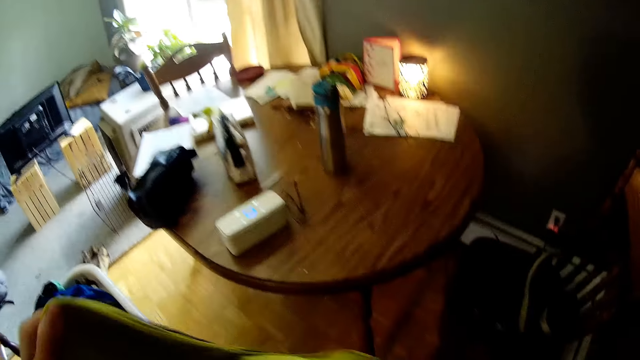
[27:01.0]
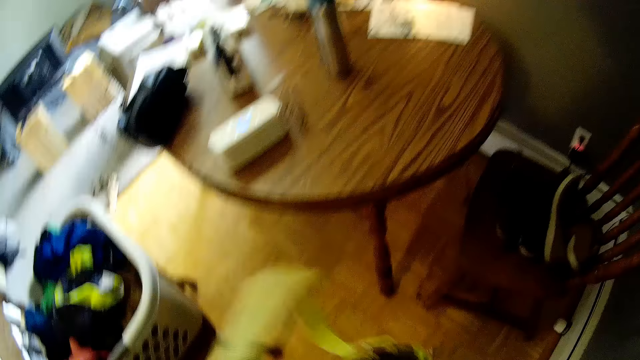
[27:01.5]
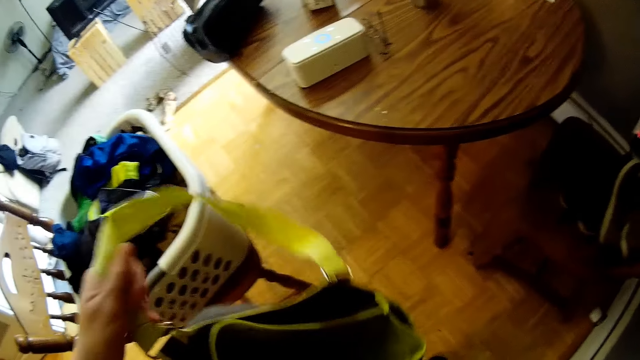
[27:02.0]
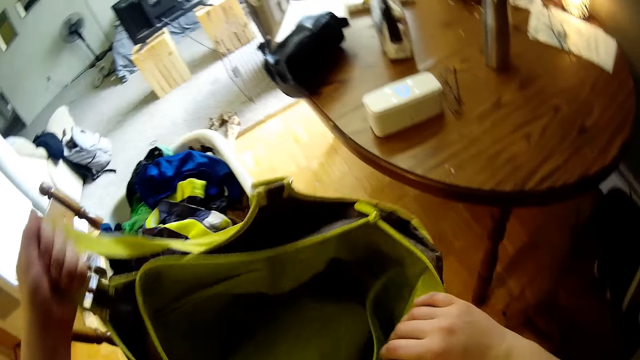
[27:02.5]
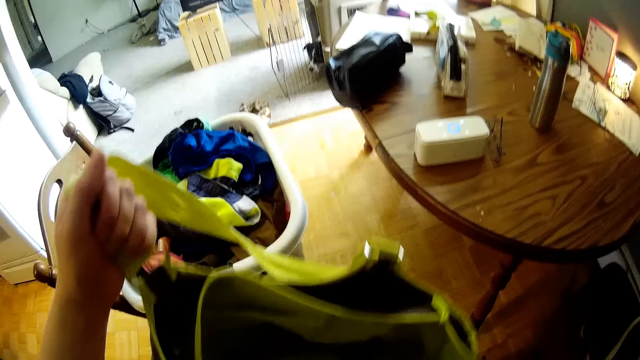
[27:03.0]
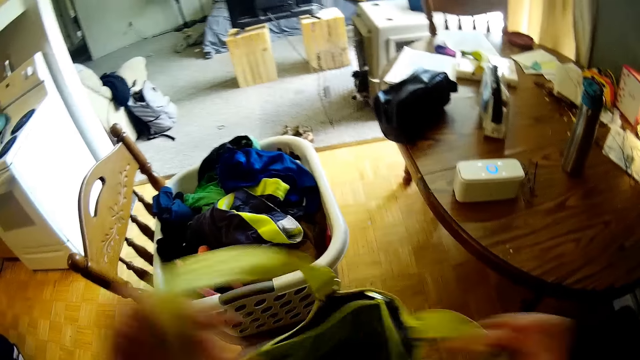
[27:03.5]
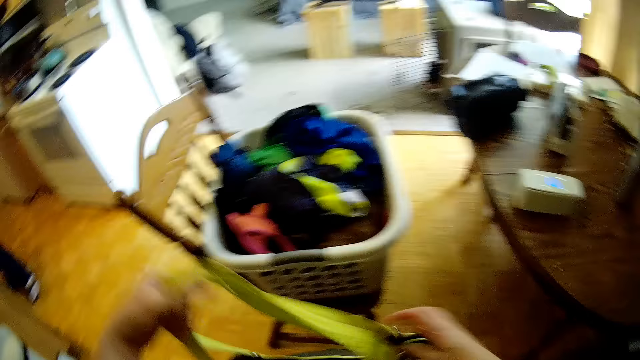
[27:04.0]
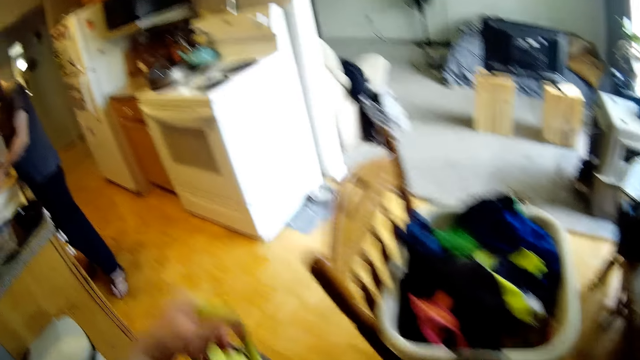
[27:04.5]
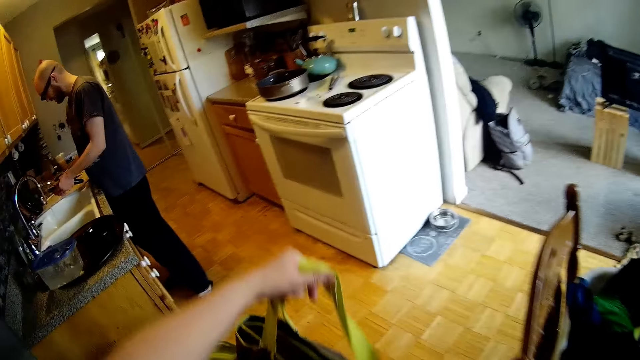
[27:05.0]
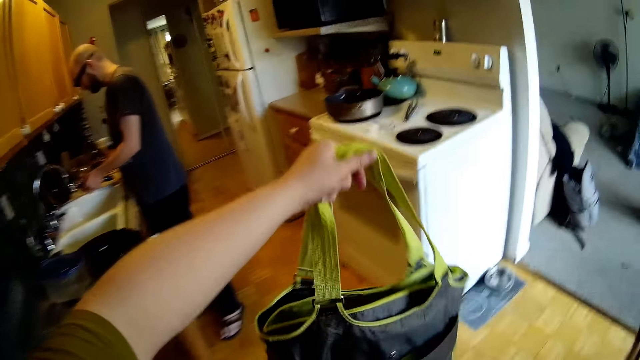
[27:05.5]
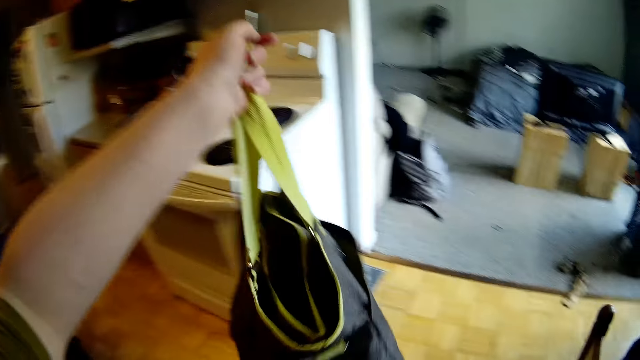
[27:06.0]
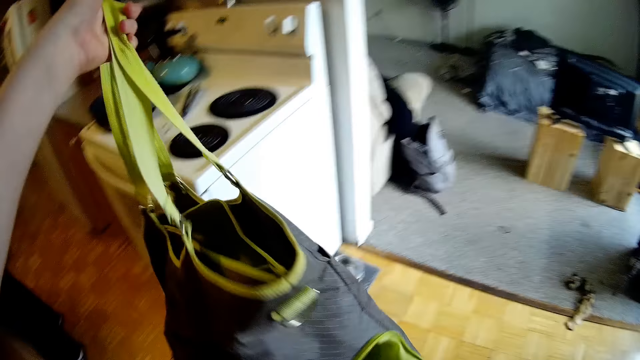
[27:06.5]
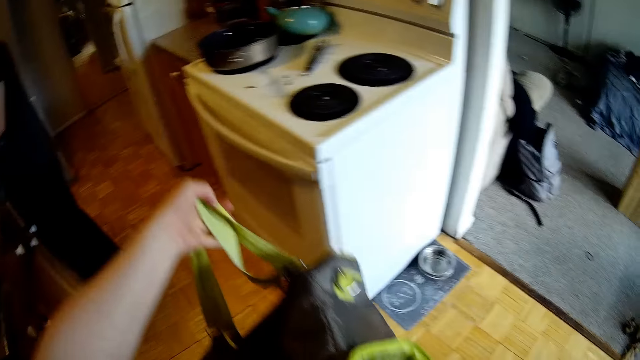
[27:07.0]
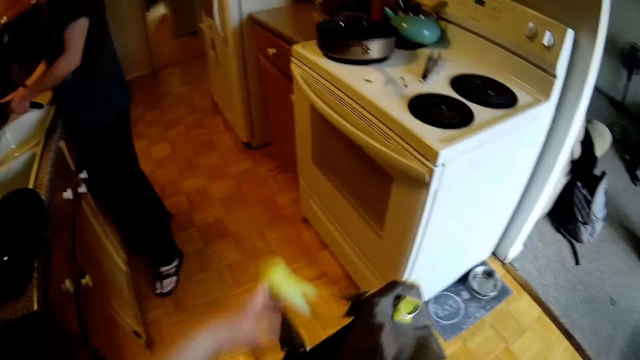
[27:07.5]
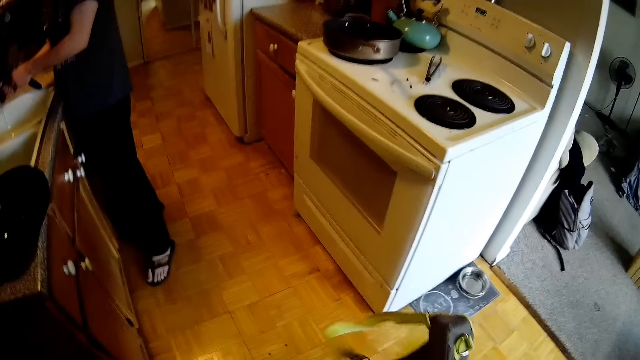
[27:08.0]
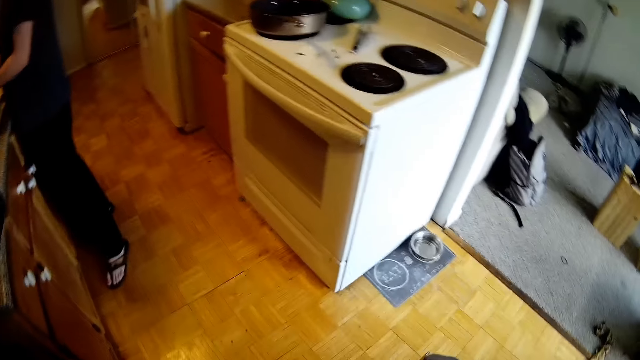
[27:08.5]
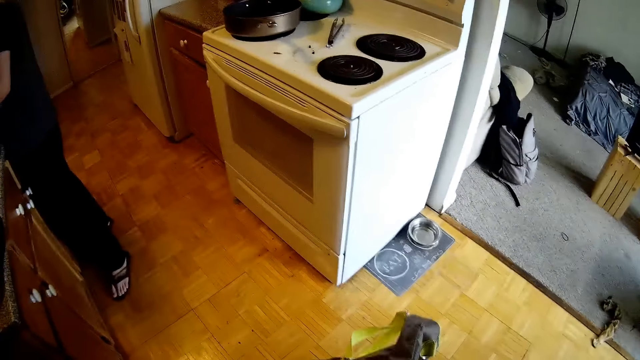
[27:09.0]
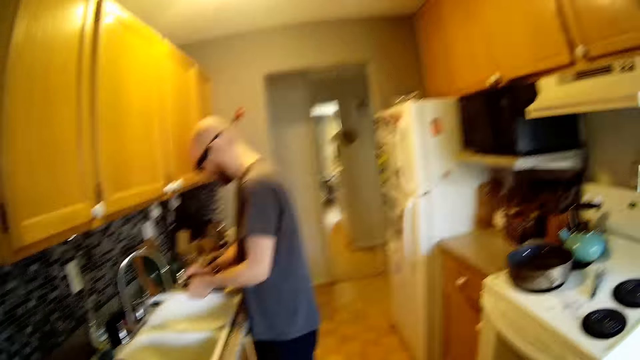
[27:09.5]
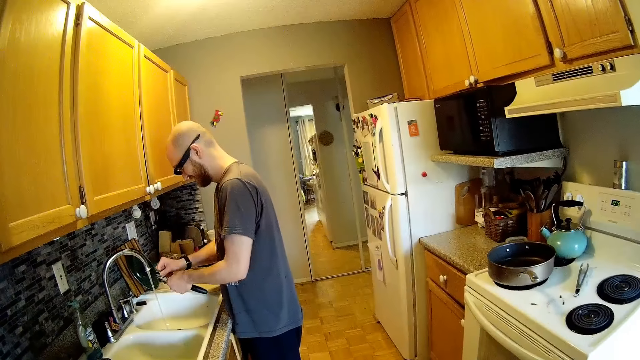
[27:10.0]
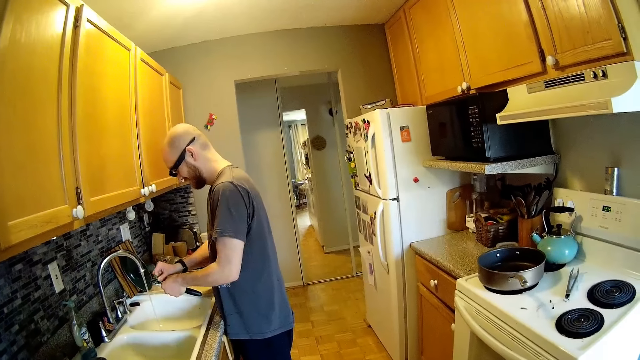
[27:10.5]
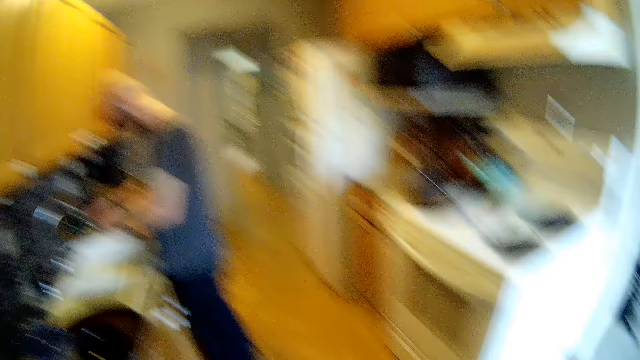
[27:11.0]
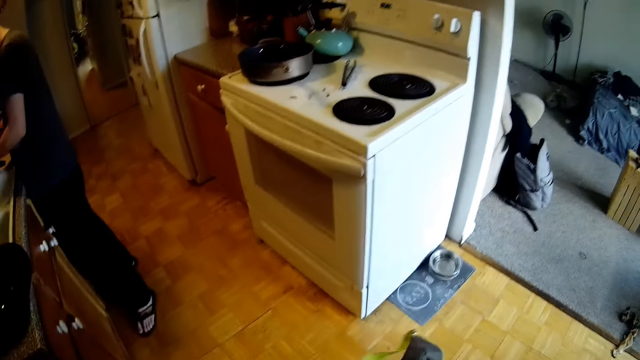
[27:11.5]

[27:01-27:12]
The camera wearer talks to a man. They look at the bag. The man washes a knife in the sink with a sponge in his right hand. The man talks to the camera wearer. The camera wearer laughs.

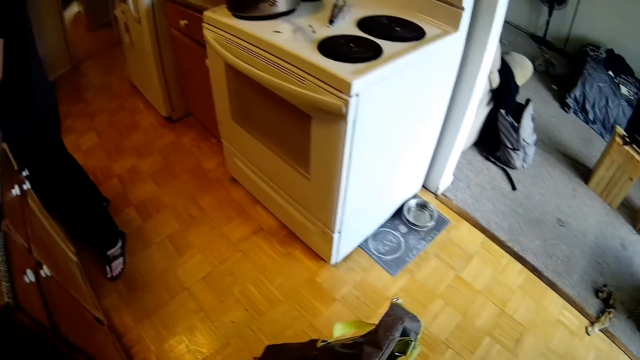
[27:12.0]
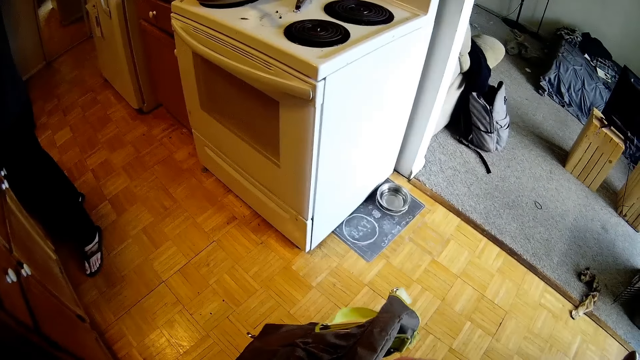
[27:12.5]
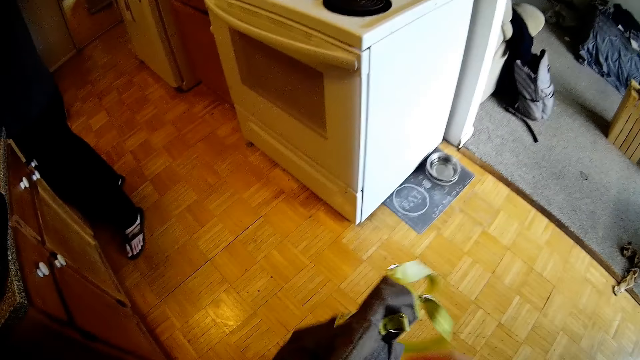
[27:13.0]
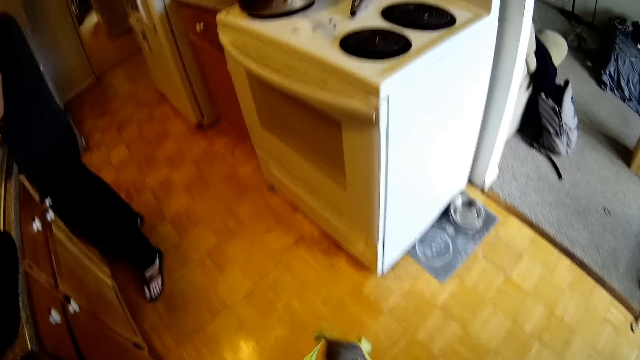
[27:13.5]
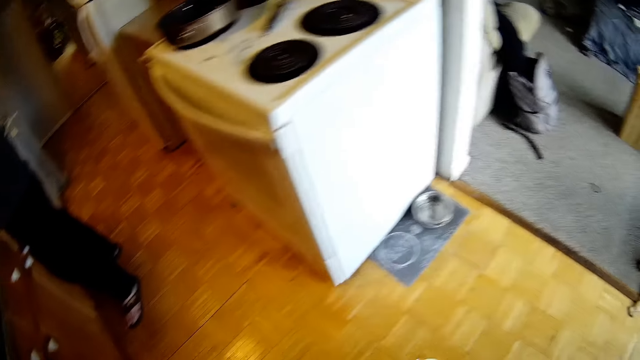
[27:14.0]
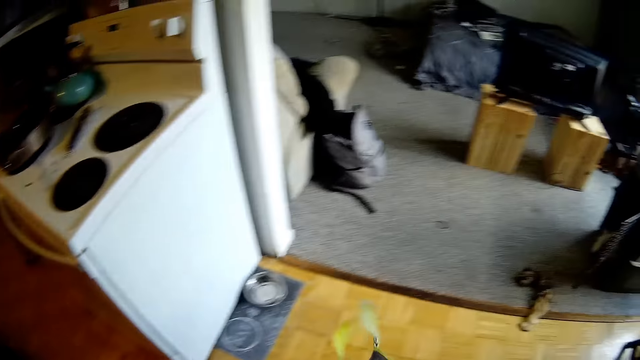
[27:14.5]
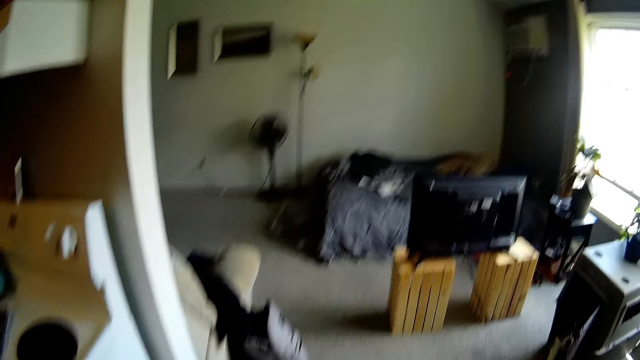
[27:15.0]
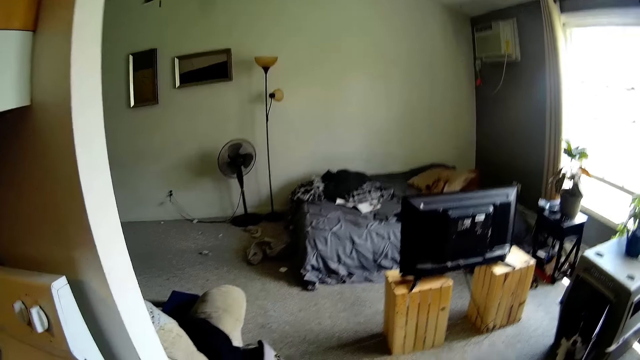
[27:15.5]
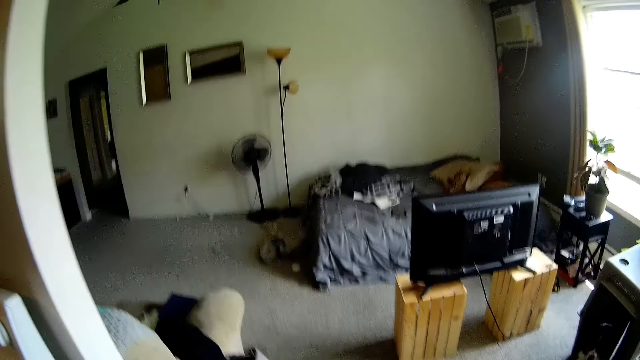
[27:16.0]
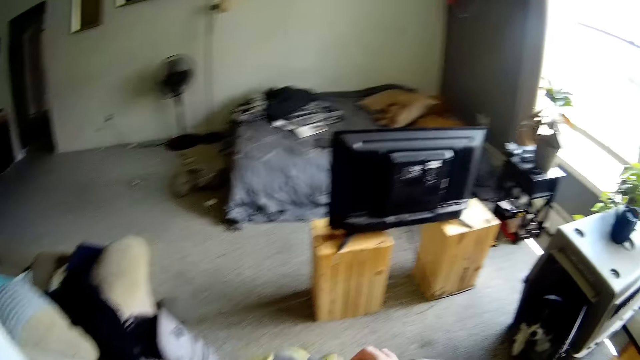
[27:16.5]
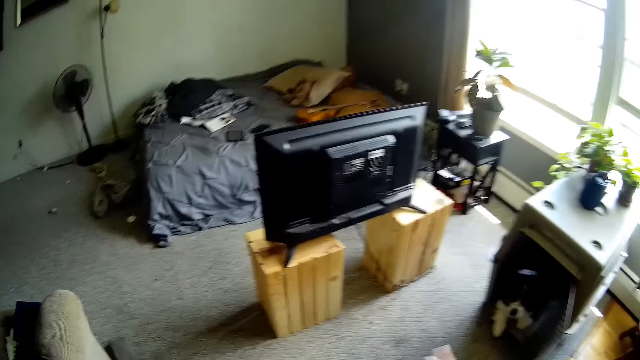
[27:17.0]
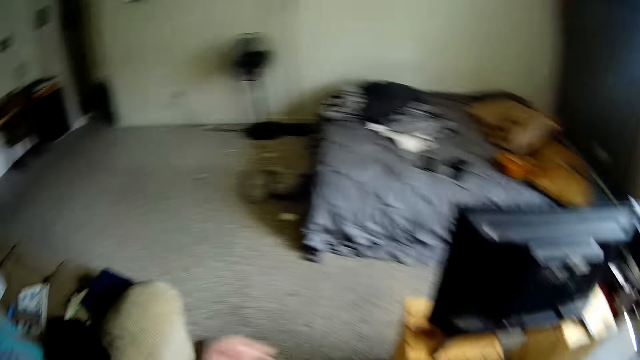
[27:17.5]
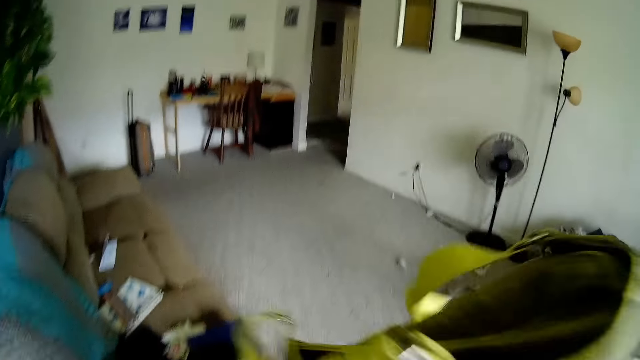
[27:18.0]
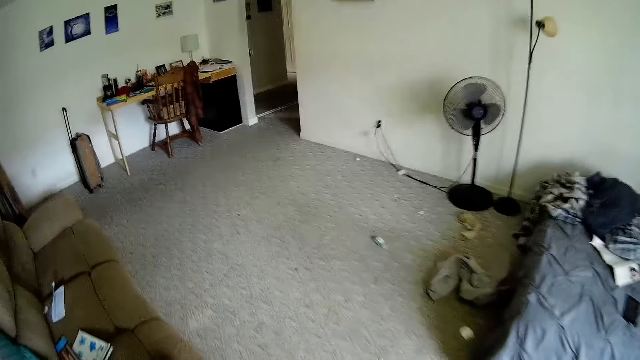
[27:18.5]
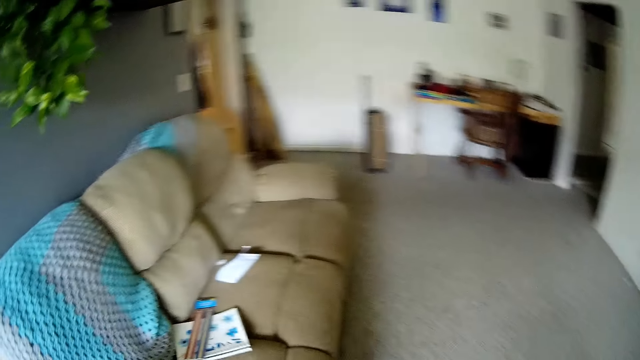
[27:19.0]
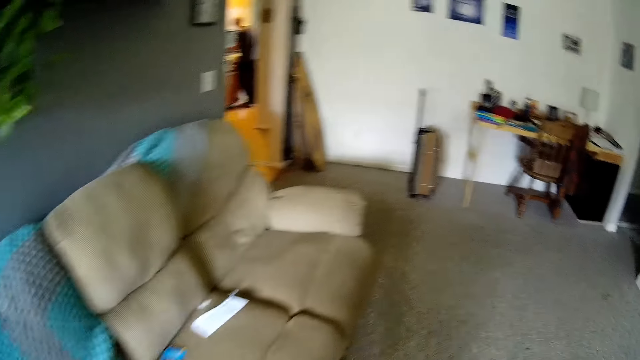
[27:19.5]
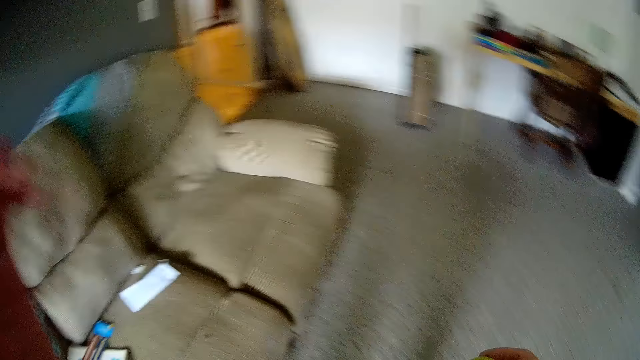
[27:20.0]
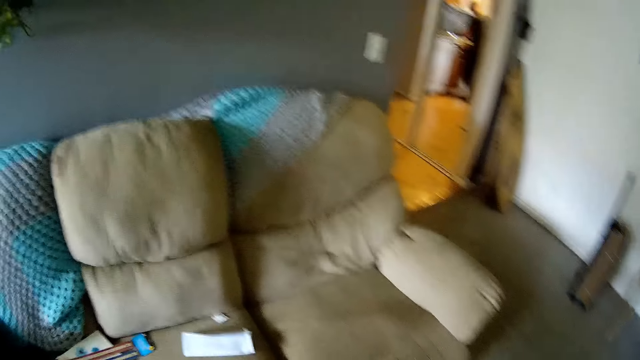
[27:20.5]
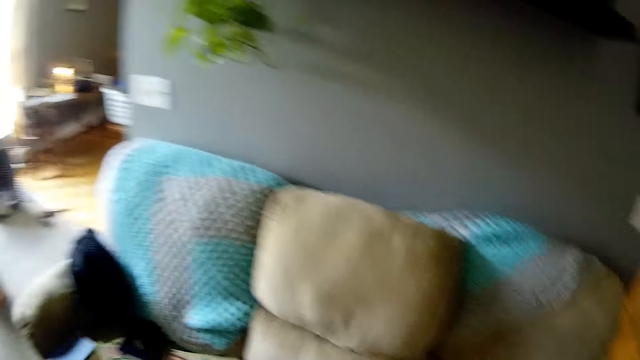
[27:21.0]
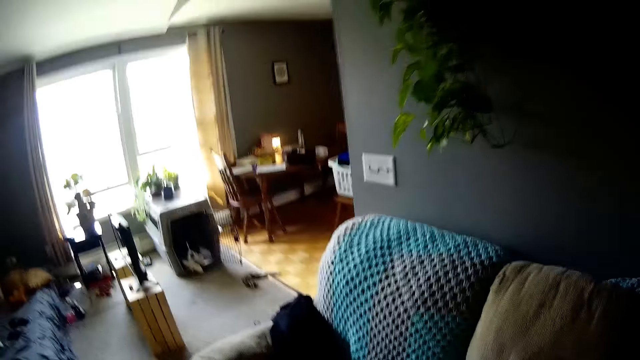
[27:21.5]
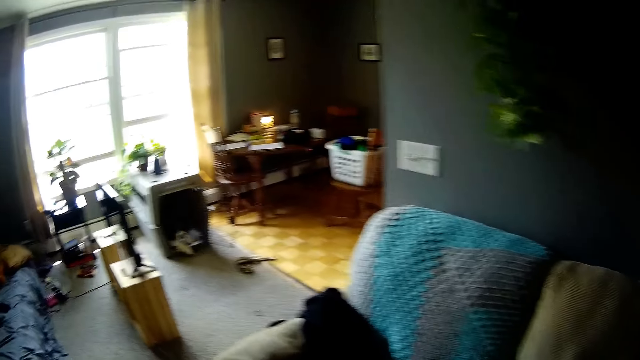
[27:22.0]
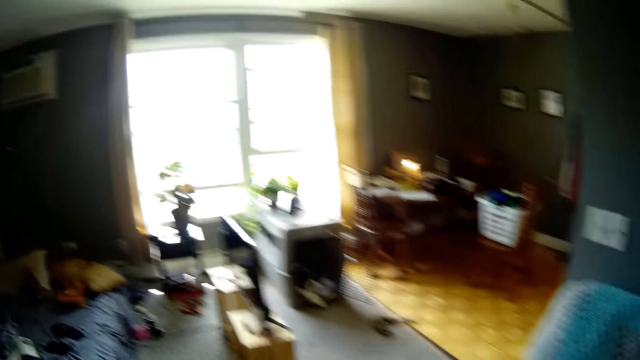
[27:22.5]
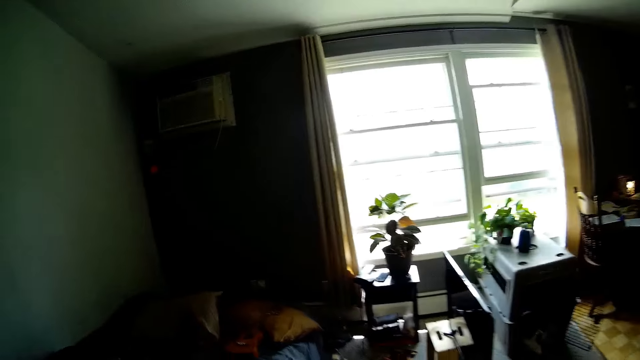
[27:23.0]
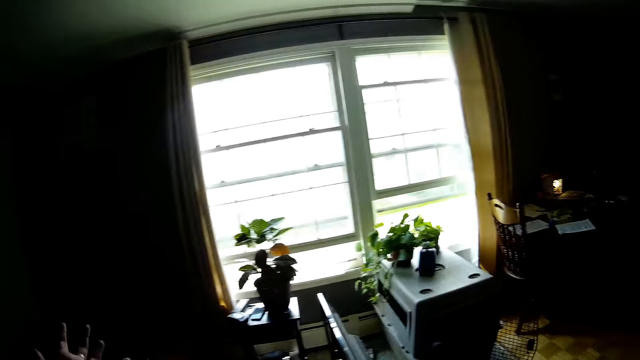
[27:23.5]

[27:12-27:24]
The camera wearer walks into a bedroom from a kitchen. She walks in the living room. She touches her face with her left hand.
